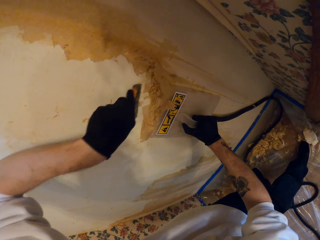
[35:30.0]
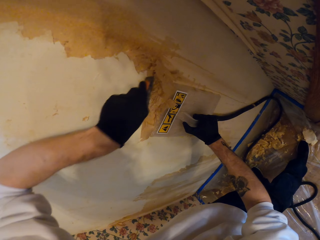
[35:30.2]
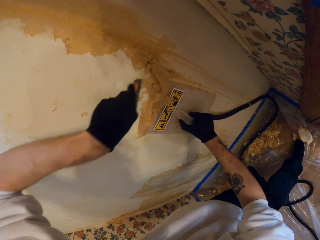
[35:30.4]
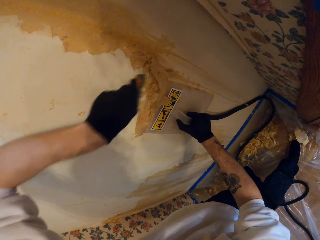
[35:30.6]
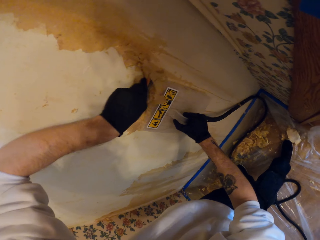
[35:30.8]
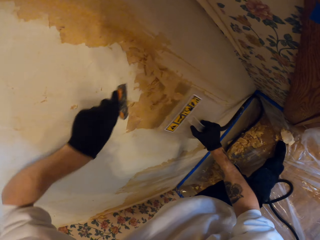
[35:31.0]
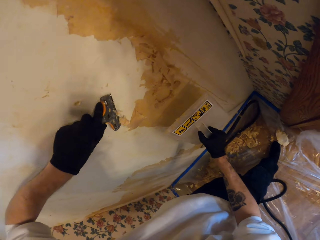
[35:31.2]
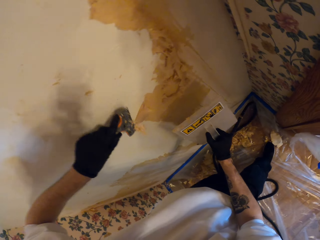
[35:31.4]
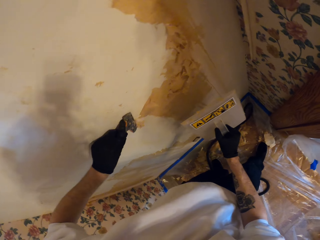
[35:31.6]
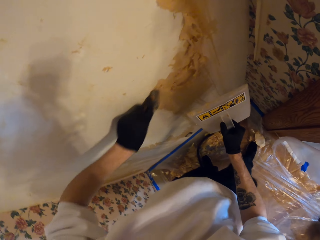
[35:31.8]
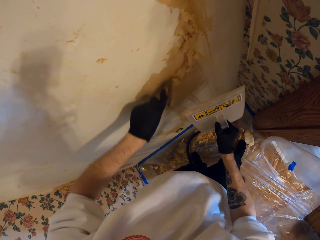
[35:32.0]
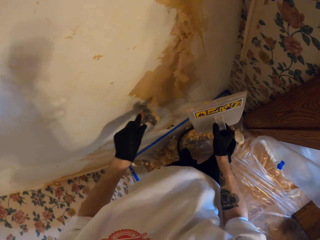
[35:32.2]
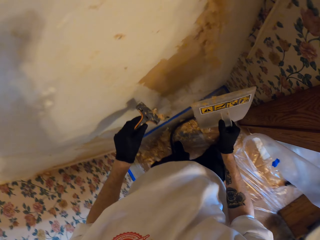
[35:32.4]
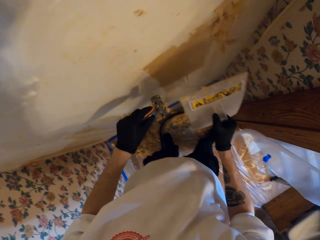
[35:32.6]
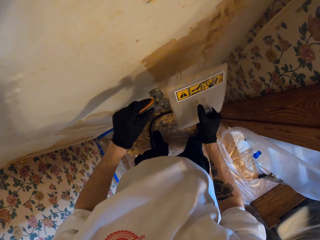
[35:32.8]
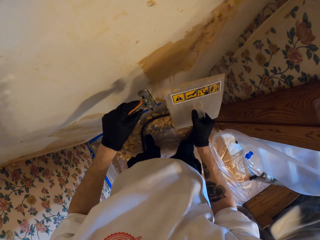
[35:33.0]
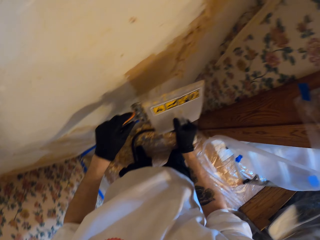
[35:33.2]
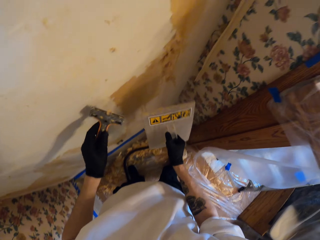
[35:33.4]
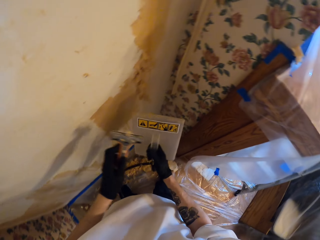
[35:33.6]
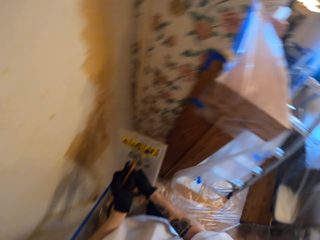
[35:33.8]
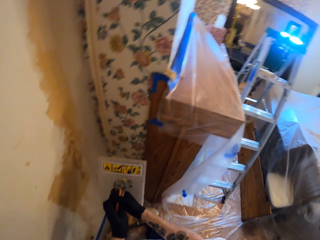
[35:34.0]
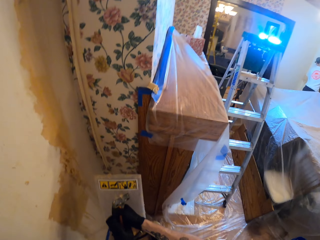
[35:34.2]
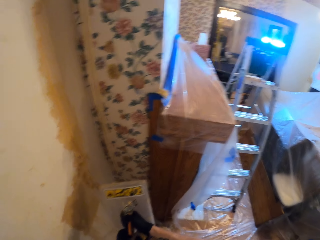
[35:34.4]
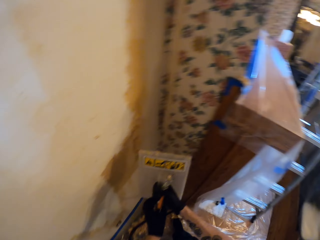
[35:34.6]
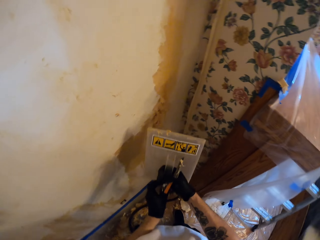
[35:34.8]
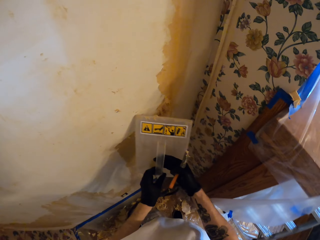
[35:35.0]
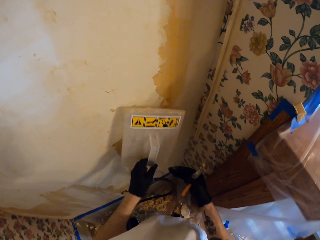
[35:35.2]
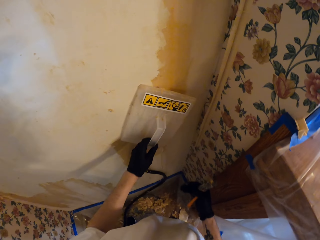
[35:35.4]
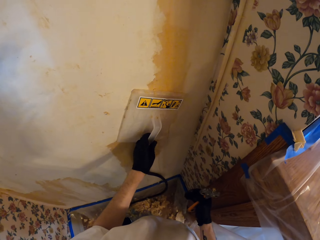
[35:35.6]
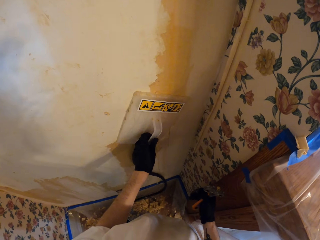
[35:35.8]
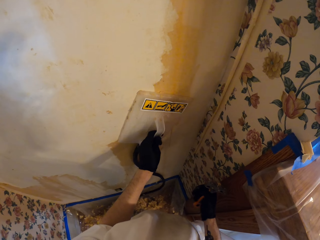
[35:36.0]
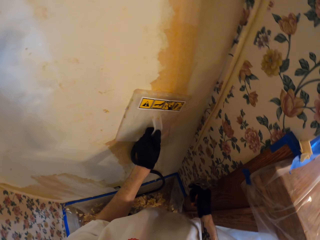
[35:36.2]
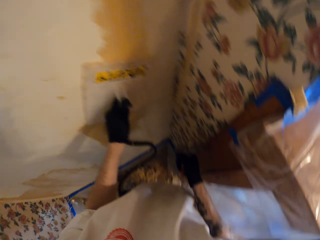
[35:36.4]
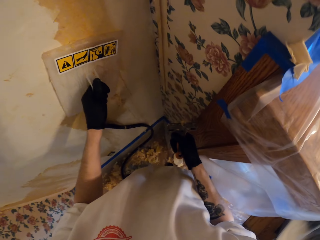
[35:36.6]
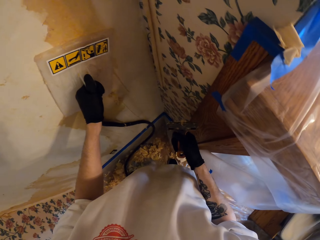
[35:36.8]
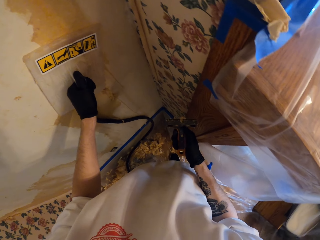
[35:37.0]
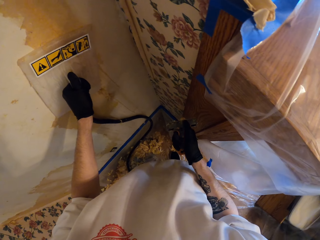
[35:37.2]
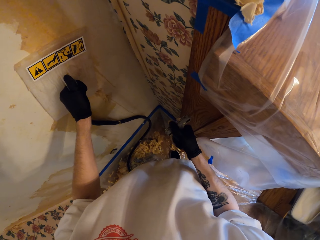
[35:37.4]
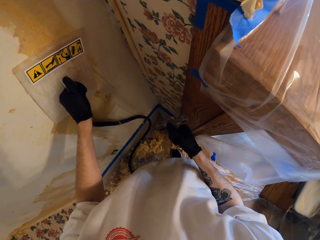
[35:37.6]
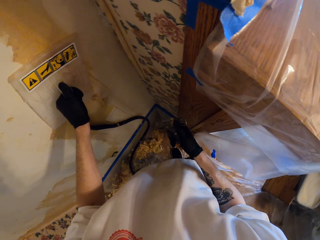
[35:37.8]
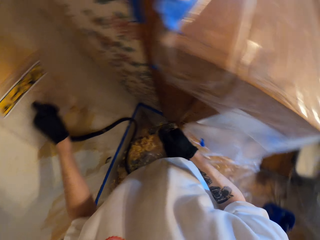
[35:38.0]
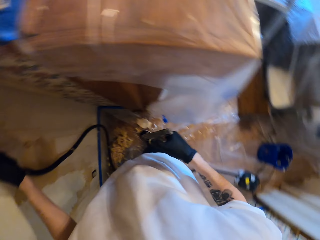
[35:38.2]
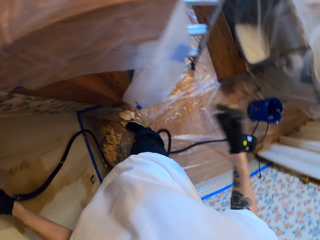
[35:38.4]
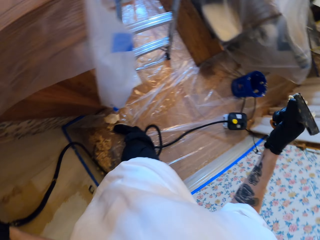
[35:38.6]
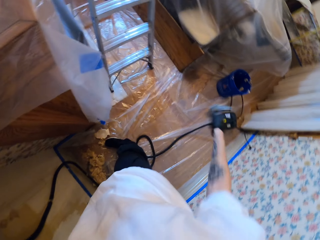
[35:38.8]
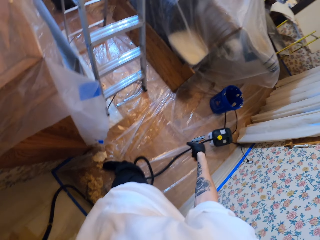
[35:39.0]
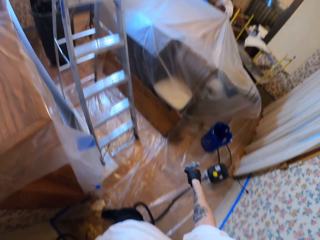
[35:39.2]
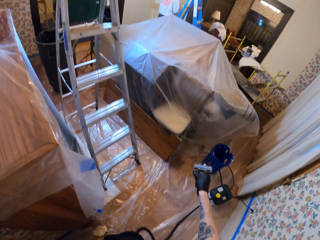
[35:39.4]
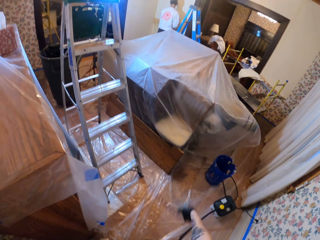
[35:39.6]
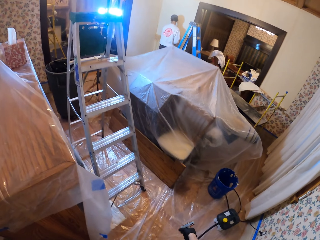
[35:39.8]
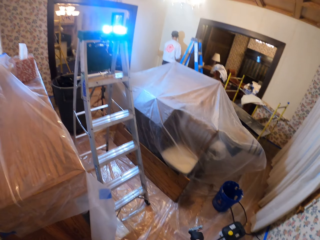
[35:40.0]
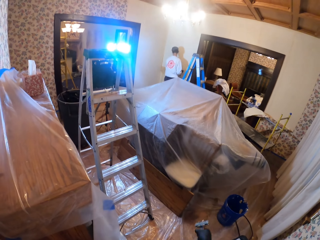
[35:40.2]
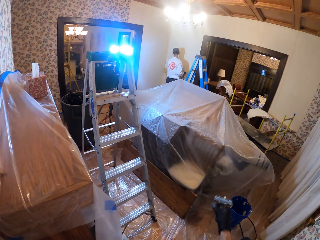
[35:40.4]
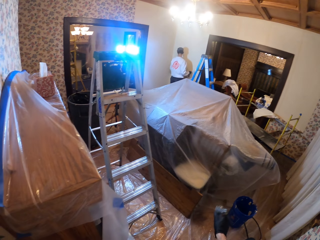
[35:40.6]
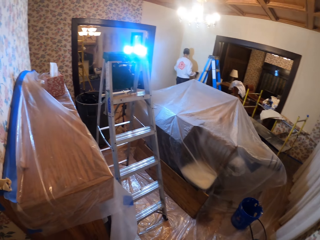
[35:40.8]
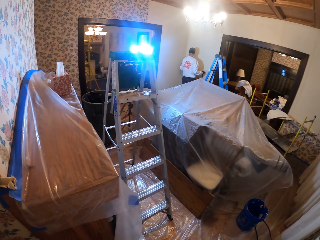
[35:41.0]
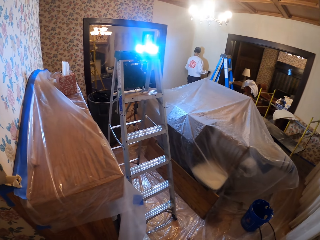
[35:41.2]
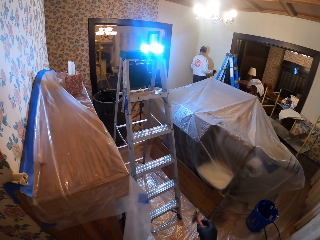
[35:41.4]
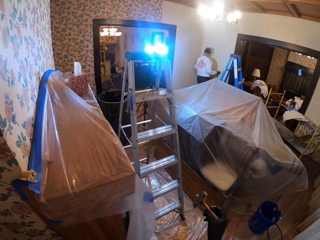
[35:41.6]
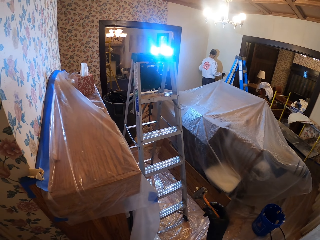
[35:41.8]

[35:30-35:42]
The camera wearer removes the wallpaper steamer from the wall. They remove paint from the scraping tool. They transfer the scraper to the right. They put the scraping tool on the left hand. They hold the wallpaper steamer with the left hand. They use the wallpaper steamer. They put the wallpaper steamer on the wall. They shake the scraper. They hold the wallpaper steamer on the wall. They turn around.

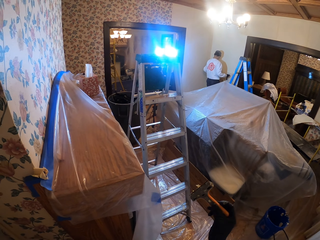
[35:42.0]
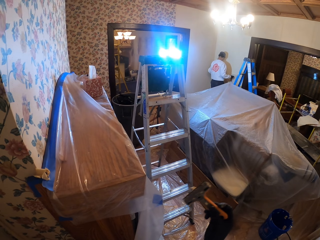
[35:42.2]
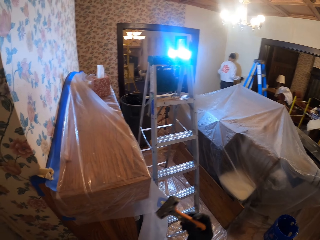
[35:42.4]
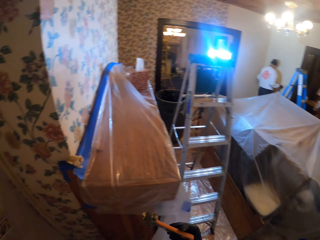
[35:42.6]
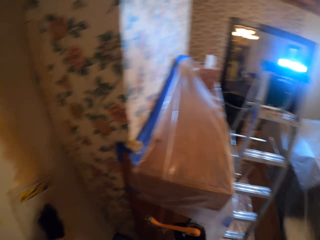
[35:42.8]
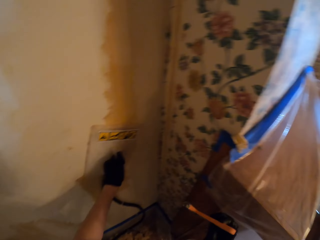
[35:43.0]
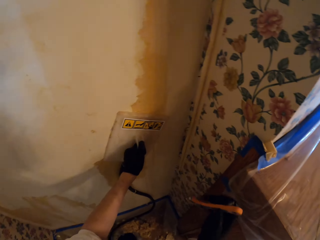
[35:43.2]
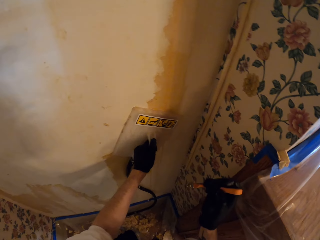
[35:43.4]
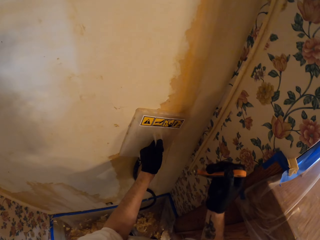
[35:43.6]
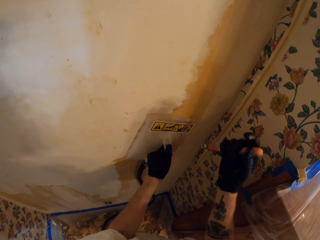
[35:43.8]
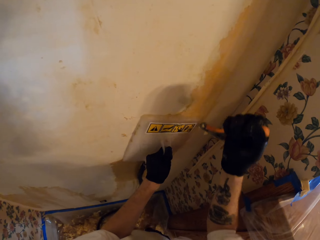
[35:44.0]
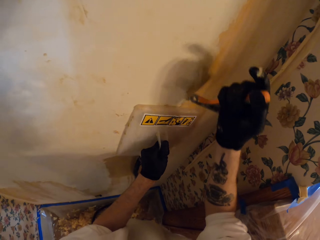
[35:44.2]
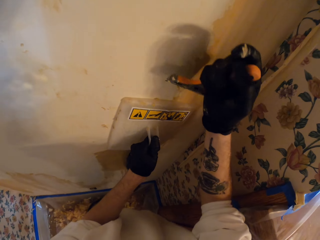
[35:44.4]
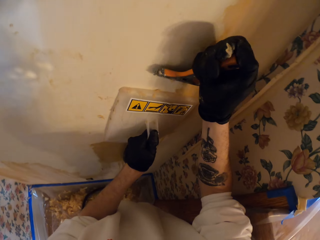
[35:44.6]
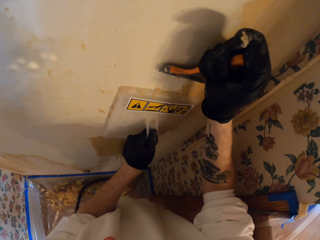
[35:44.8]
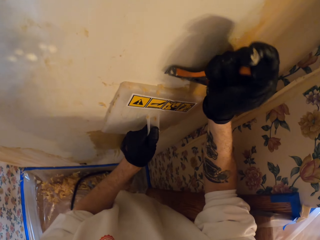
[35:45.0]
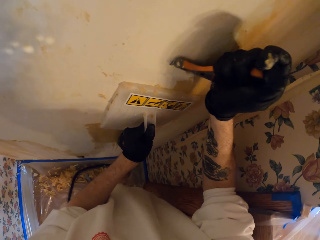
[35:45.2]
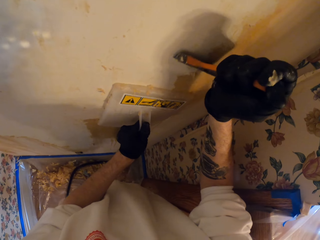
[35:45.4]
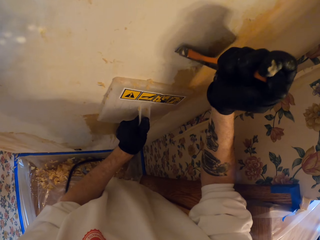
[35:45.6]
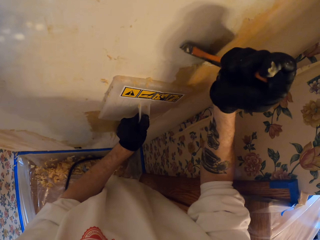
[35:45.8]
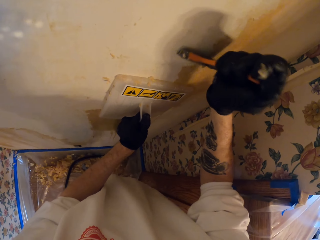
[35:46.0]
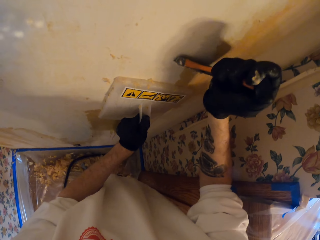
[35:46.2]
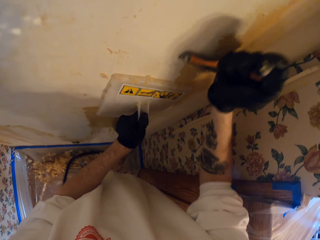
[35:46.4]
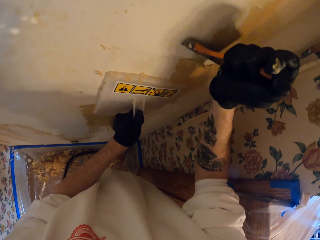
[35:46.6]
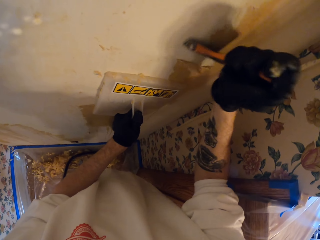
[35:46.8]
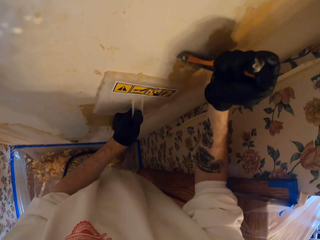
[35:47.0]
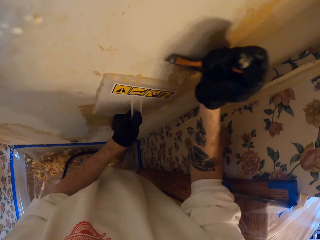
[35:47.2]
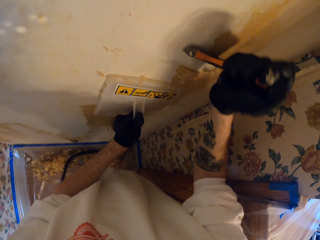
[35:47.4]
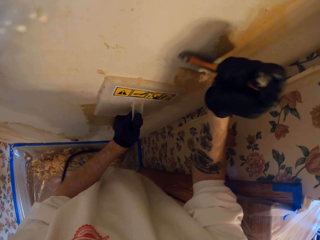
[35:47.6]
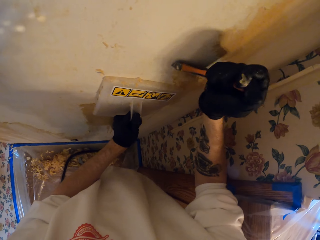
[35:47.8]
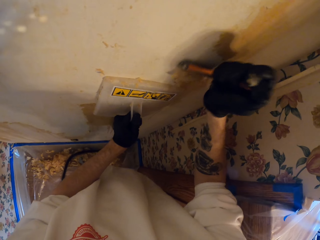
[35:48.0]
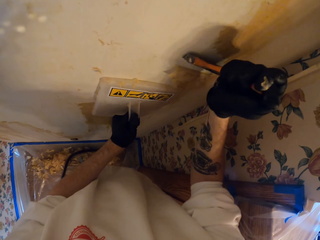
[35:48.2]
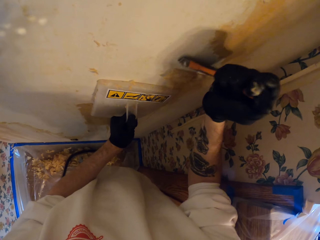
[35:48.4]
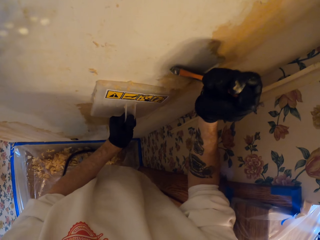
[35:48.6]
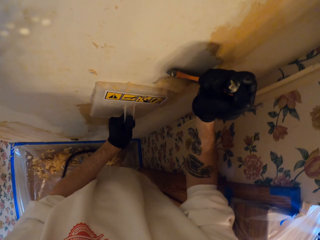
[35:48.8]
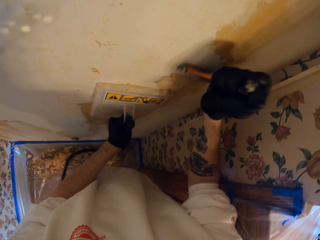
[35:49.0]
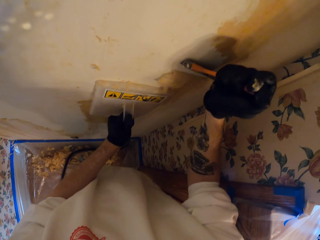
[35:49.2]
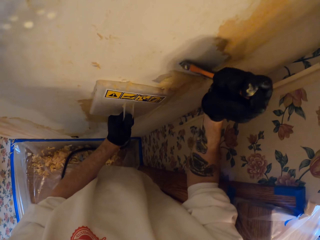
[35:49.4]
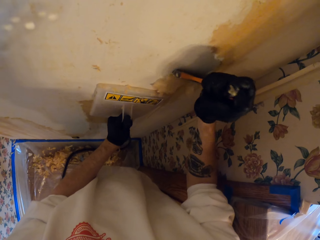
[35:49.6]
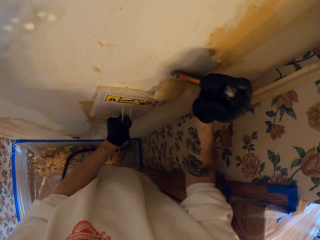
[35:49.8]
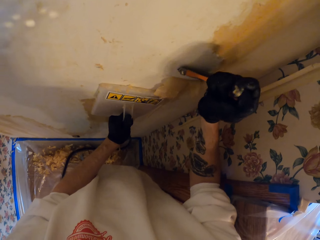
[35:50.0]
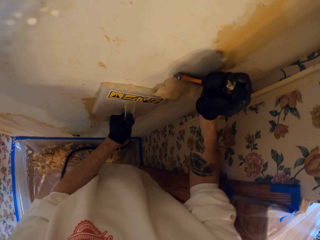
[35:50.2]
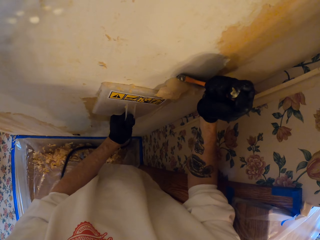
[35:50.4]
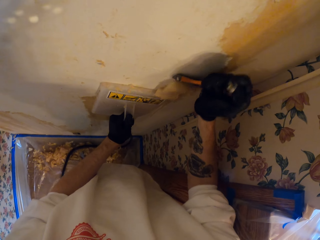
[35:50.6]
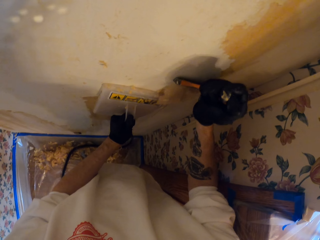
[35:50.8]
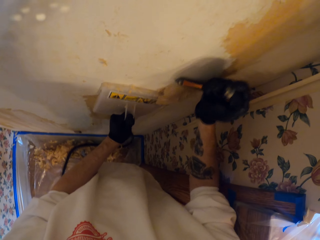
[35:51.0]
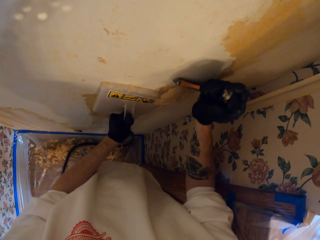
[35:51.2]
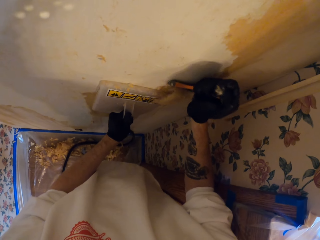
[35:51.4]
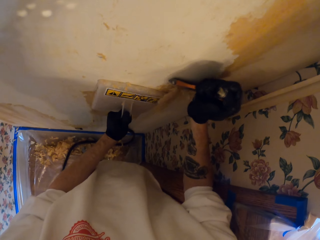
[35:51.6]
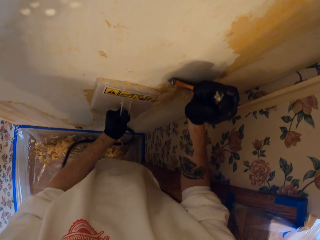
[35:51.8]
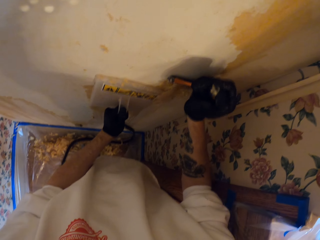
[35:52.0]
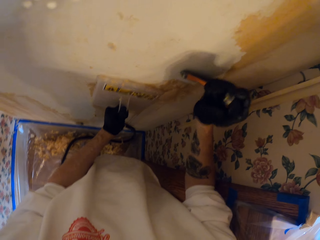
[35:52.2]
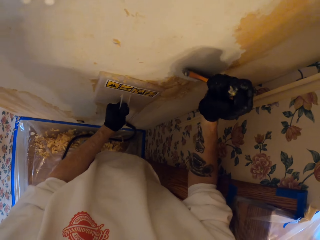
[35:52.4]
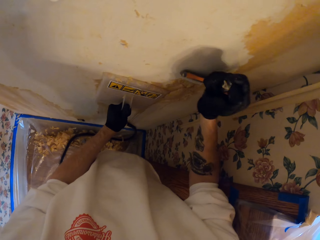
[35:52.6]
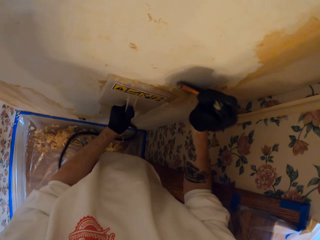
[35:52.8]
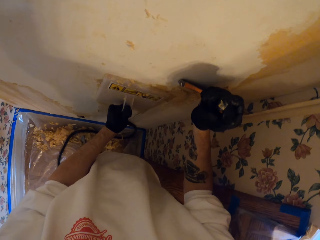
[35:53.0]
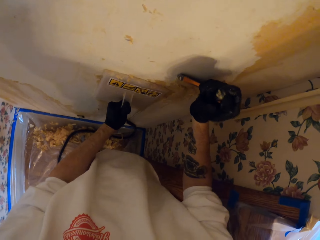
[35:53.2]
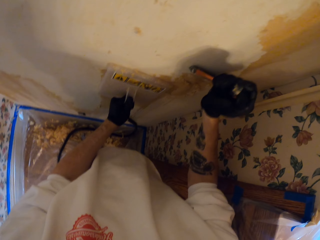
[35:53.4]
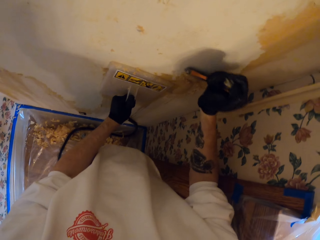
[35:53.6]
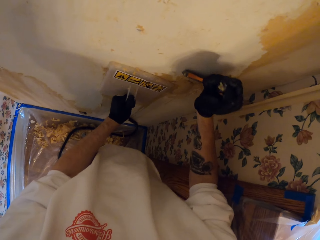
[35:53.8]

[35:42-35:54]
The camera wearer holds the scraping tool on the right hand. They turn around. They strip the wallpaper with the scraper. They move the wallpaper steamer on the wall. They remove paint from the wall with the scraping tool.
